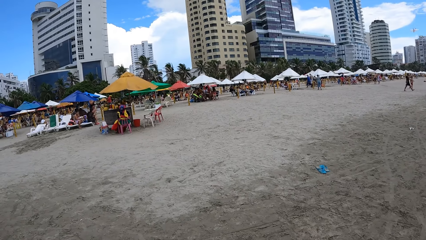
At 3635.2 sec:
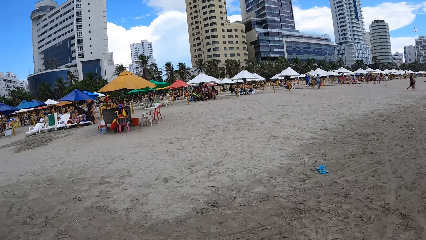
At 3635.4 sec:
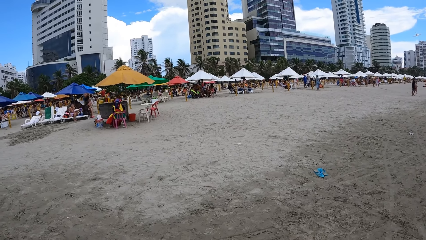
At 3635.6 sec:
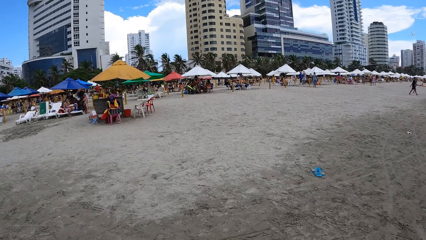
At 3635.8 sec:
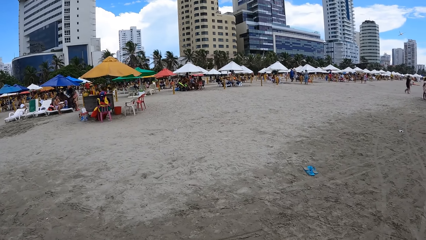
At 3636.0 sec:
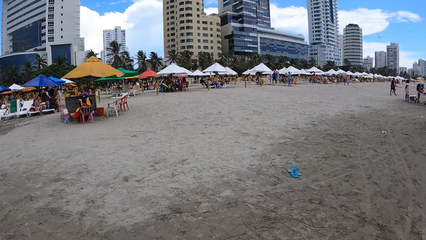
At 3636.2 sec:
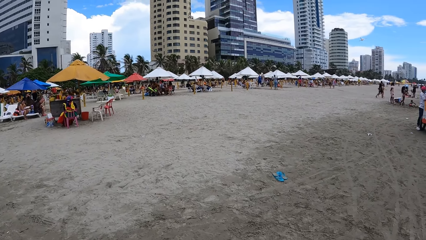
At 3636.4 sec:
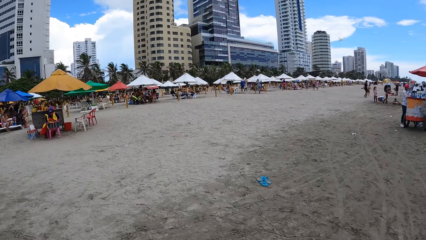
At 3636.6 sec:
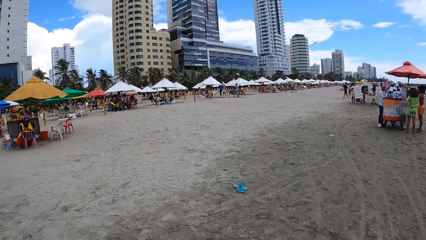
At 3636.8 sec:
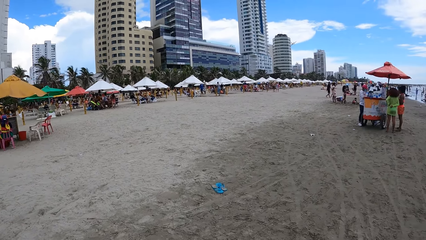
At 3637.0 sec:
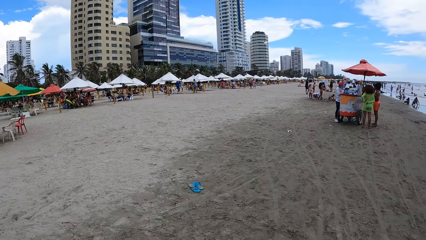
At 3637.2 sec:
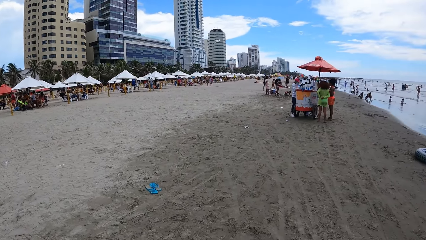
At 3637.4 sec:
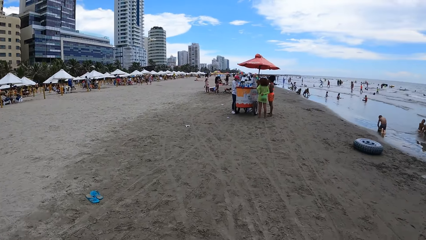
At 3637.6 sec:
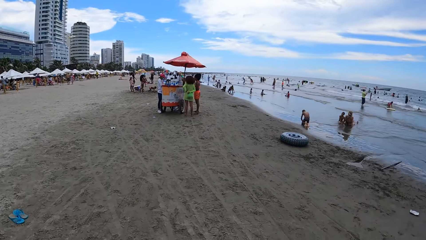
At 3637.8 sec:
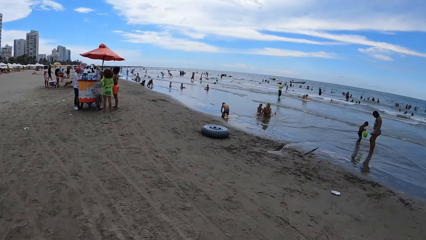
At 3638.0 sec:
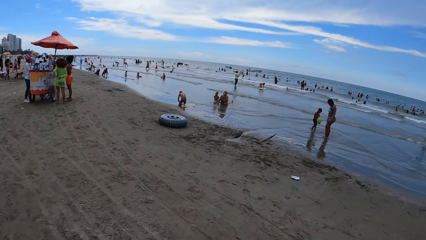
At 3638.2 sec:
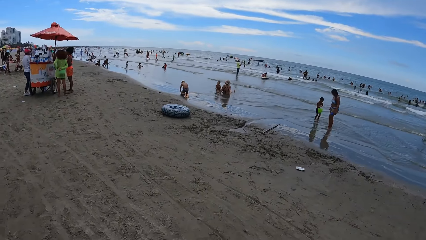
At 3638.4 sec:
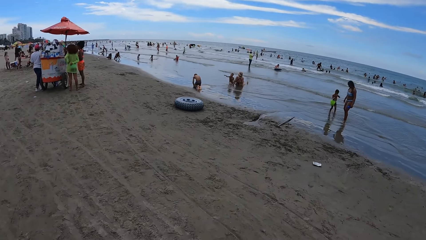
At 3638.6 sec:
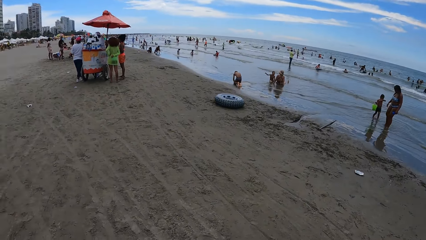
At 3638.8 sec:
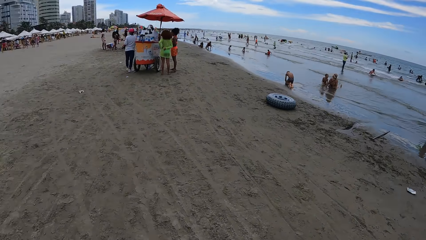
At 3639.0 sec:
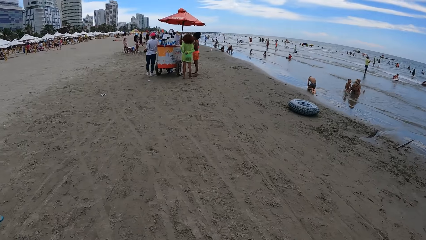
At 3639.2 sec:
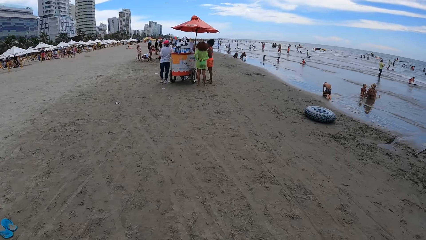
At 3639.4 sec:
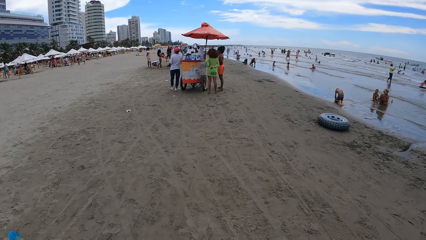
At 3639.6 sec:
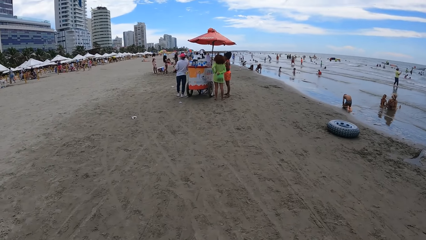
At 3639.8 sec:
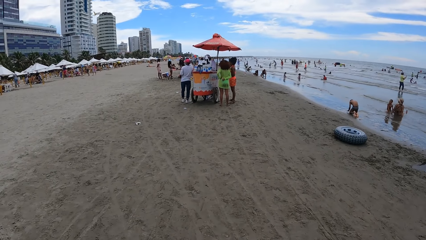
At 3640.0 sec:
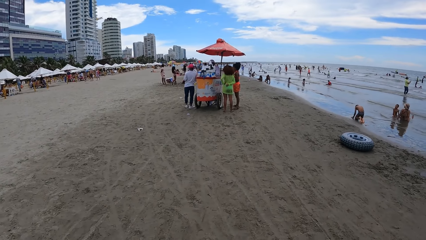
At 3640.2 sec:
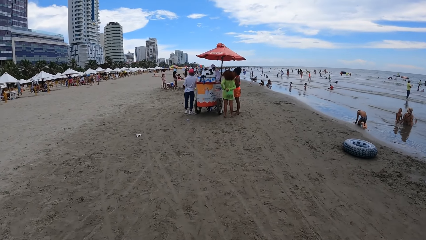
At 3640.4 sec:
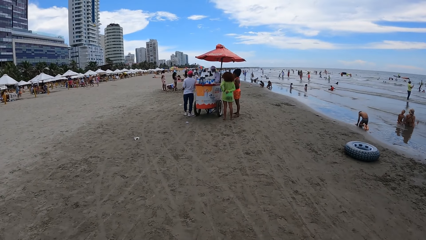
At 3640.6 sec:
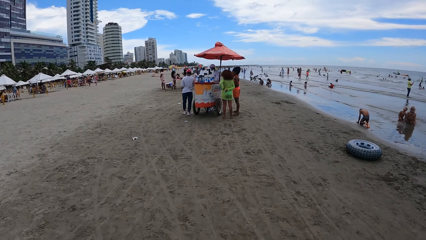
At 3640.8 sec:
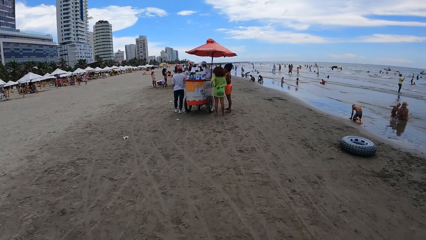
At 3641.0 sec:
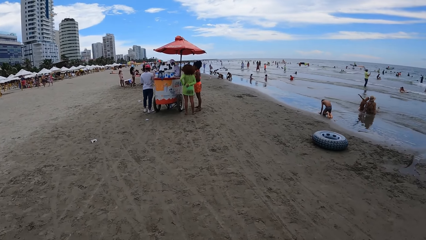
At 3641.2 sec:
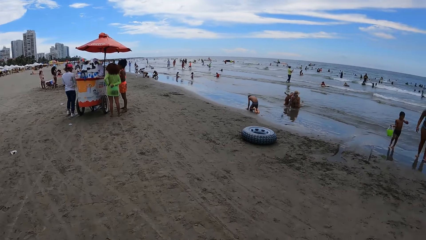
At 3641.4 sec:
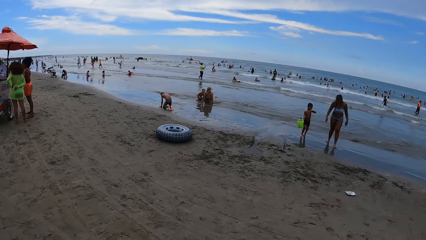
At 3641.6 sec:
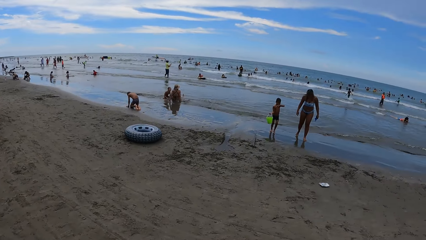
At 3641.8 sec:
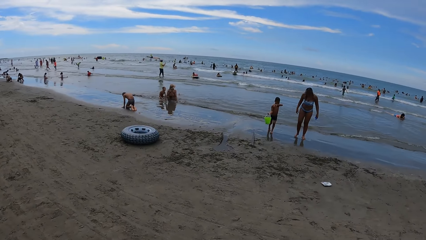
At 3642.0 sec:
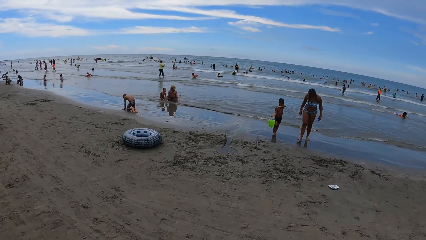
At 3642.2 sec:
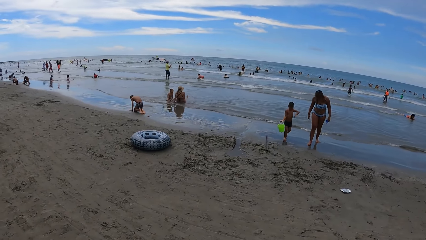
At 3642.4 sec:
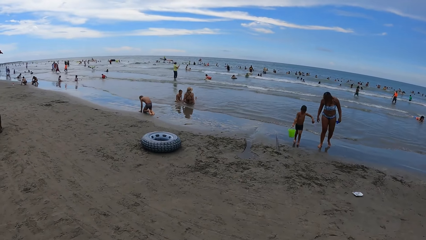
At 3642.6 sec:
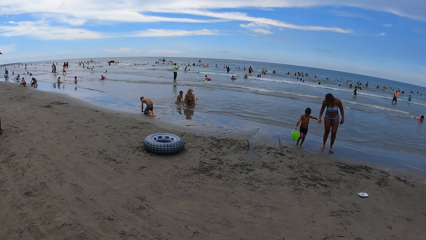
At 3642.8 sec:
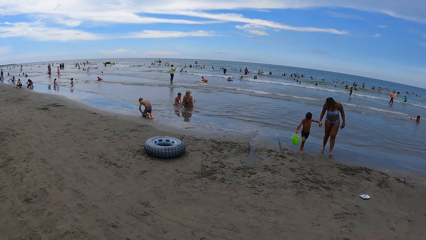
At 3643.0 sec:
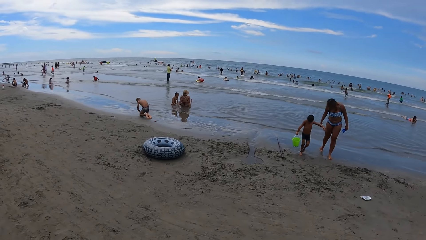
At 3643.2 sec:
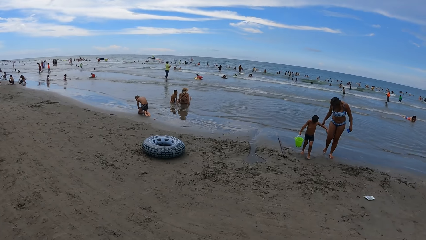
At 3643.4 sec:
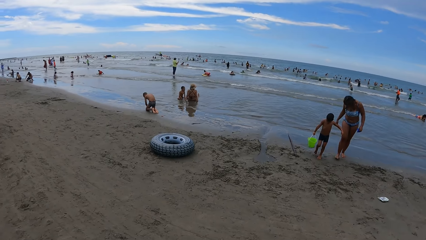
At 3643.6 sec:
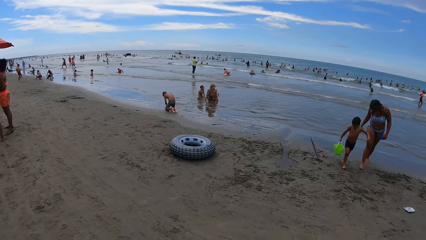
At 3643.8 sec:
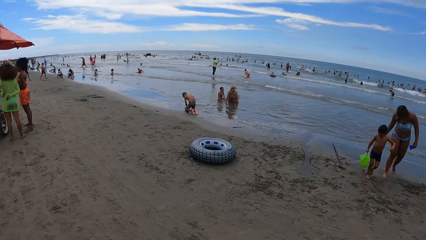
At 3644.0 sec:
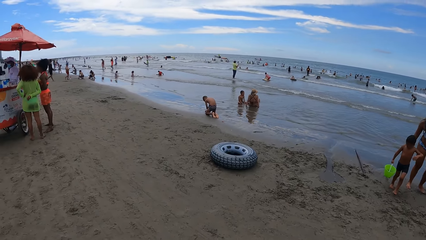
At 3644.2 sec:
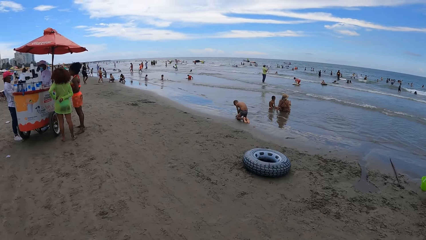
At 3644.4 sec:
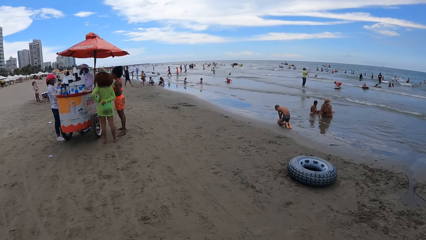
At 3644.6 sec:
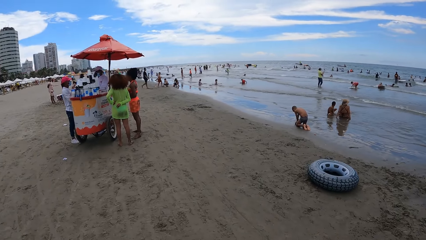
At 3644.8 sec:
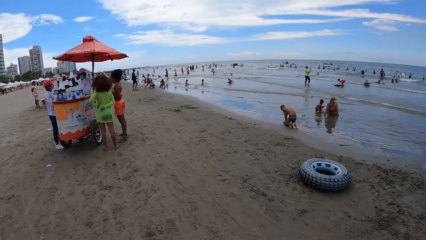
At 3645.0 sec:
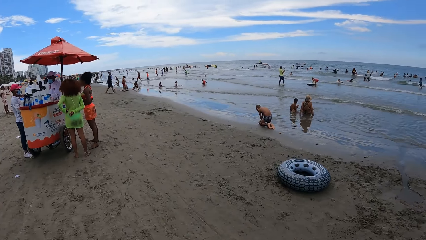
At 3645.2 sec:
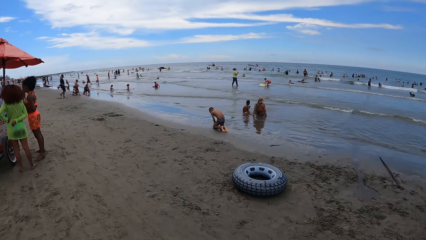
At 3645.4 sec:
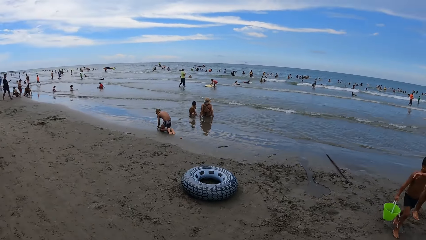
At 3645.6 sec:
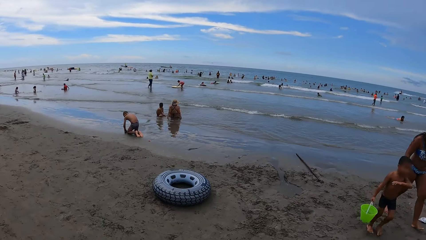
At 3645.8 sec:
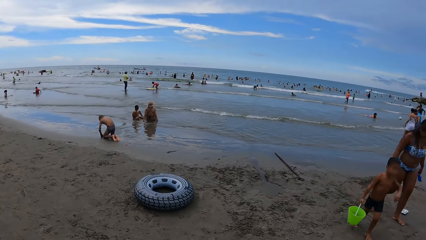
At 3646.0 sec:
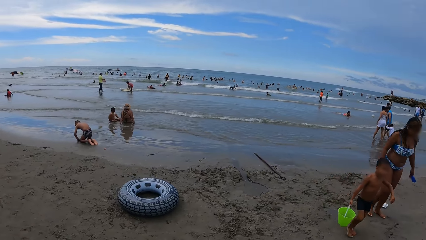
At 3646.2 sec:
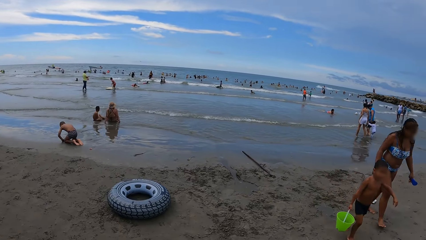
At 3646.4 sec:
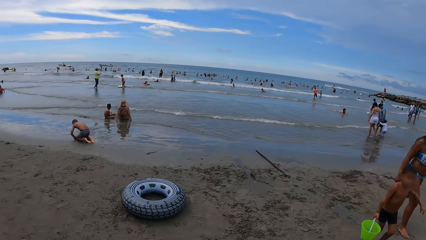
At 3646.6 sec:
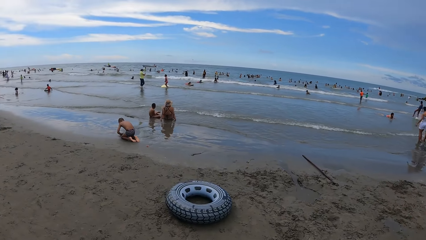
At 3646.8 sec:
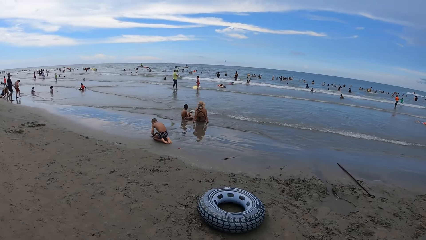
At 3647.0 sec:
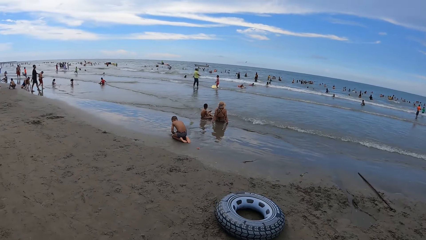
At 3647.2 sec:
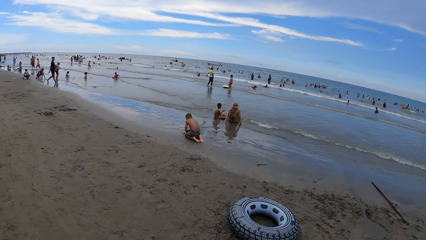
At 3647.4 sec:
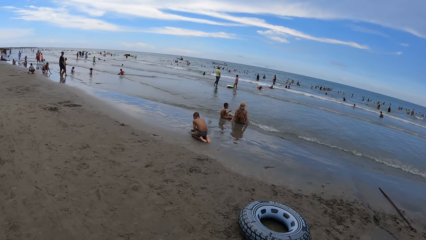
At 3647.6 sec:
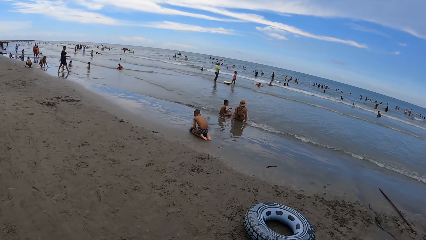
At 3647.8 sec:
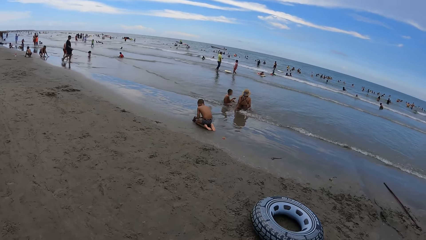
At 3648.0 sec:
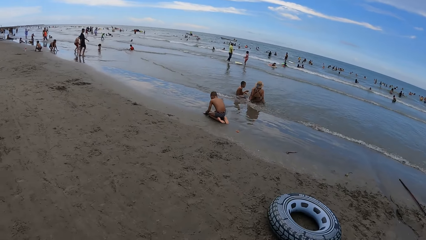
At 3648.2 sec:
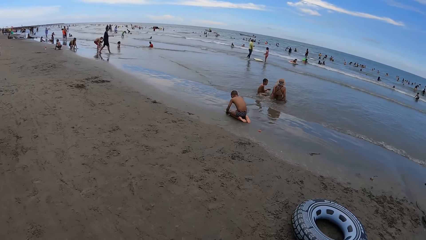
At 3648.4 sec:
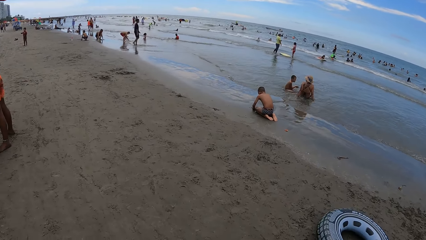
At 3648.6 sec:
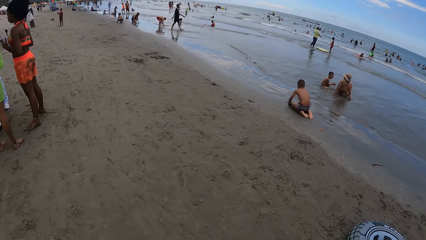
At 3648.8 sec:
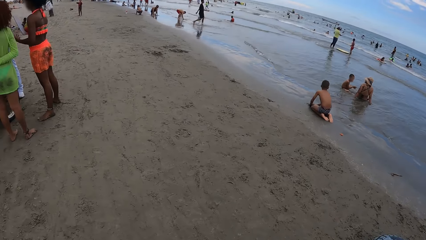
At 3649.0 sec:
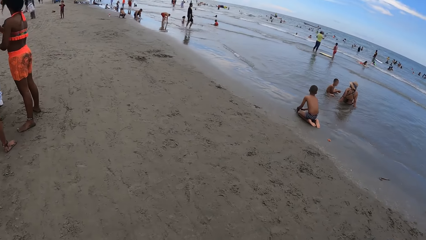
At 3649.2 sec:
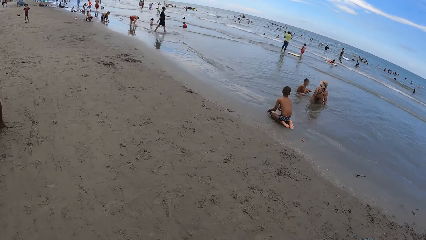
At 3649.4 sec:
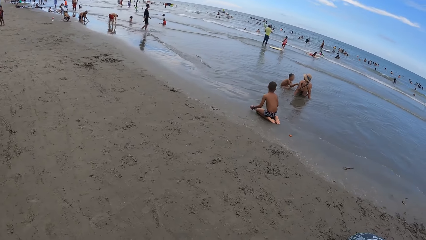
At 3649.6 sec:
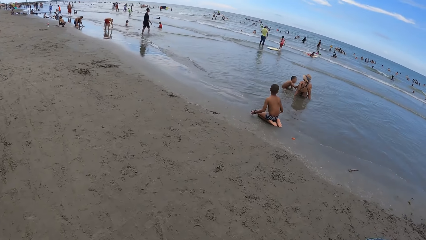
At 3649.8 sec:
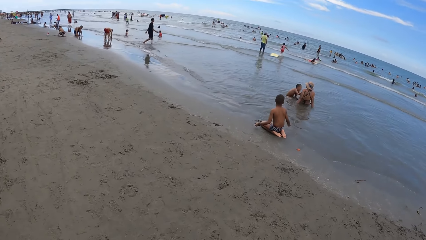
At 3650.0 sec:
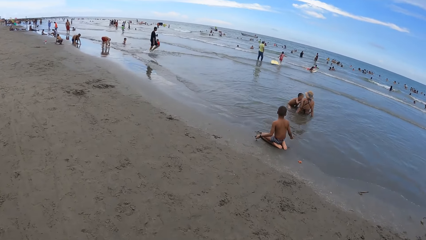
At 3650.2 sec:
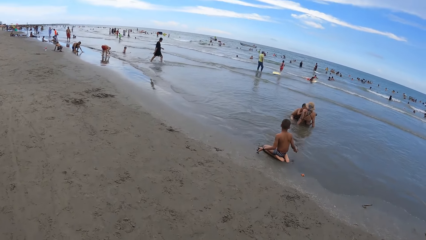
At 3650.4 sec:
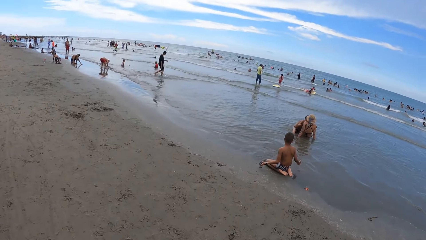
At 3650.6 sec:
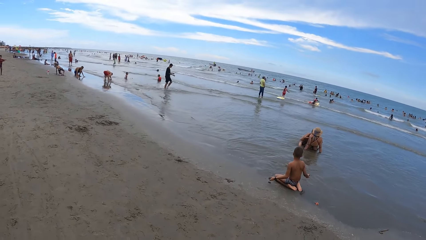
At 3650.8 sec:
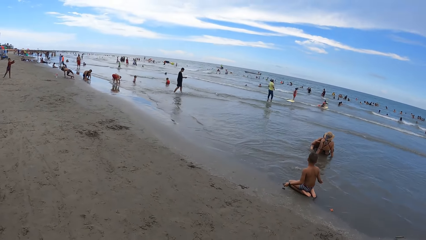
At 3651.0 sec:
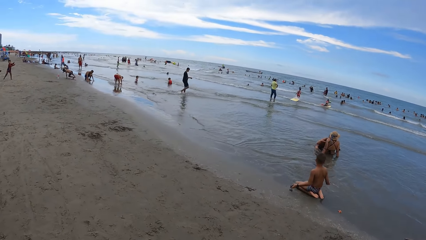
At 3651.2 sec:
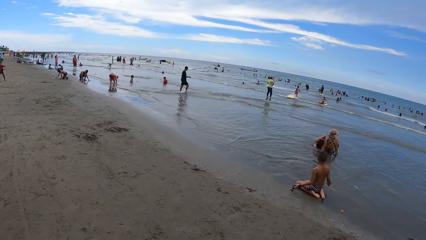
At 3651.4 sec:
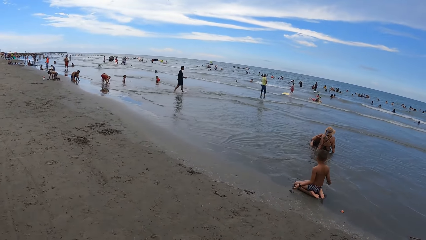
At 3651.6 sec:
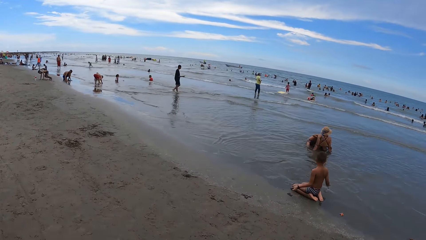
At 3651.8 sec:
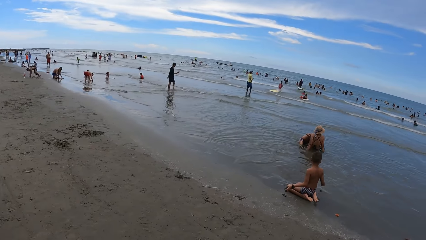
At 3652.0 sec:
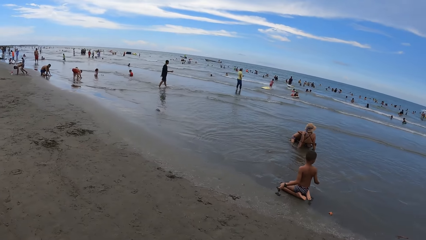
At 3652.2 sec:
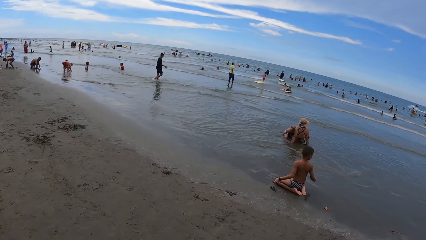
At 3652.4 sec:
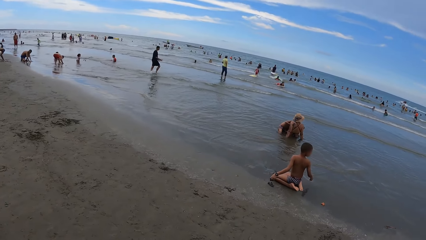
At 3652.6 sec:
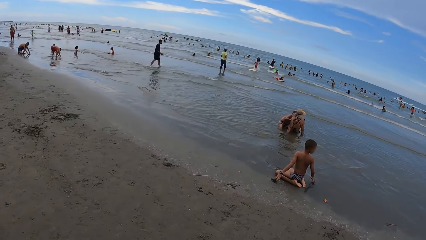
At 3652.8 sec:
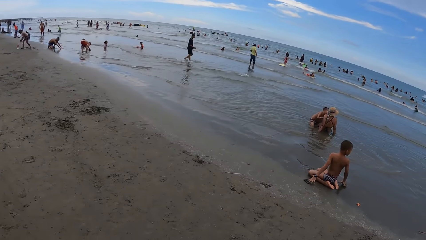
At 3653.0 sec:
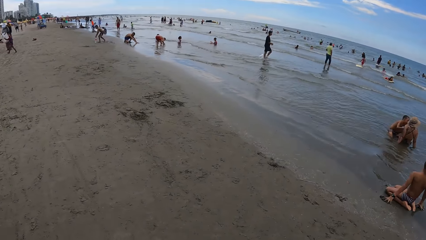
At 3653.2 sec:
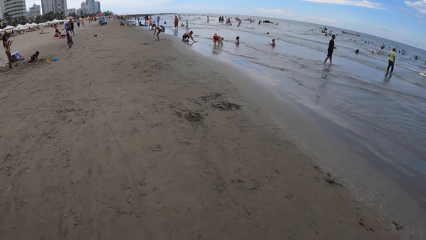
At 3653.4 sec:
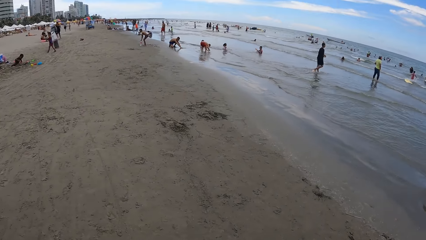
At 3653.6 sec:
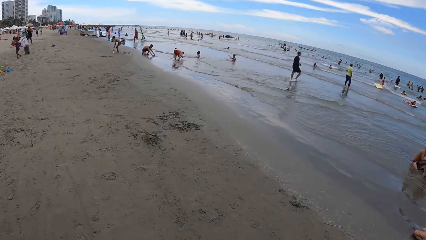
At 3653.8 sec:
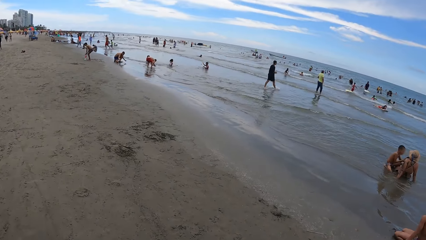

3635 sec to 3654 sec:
The camera wearer walks along the beach.
